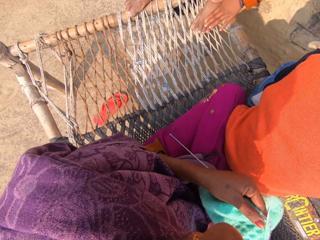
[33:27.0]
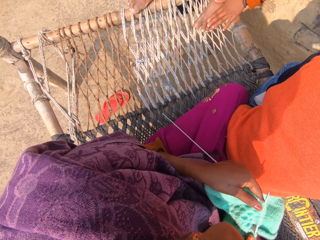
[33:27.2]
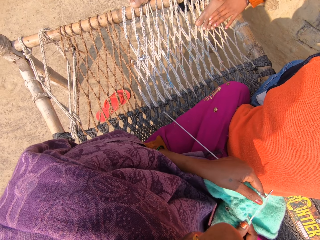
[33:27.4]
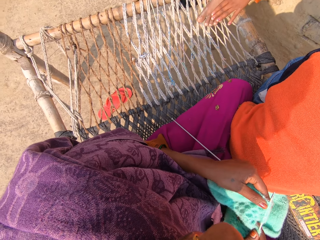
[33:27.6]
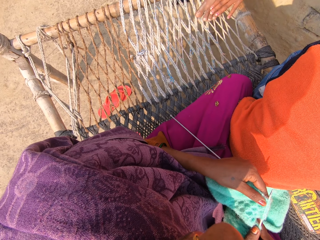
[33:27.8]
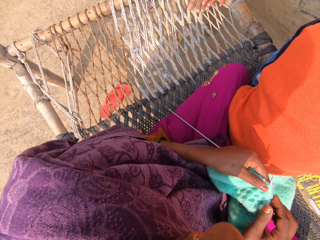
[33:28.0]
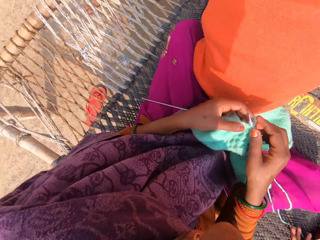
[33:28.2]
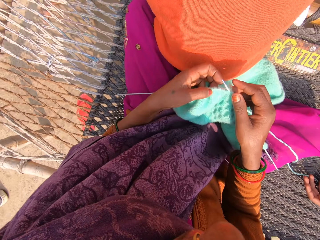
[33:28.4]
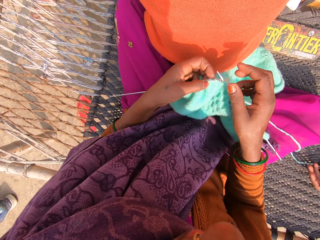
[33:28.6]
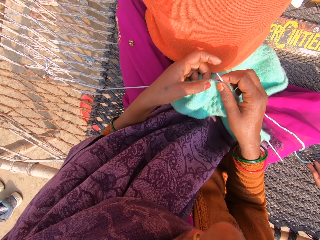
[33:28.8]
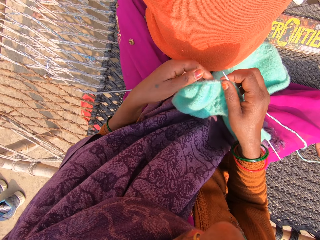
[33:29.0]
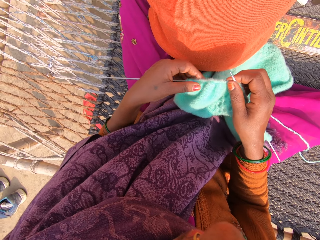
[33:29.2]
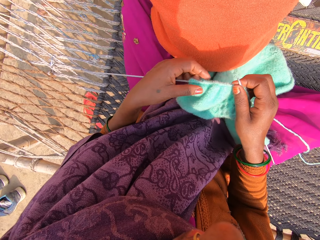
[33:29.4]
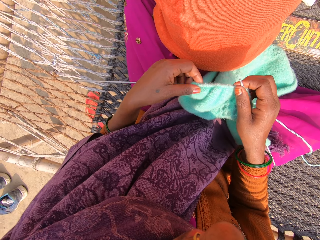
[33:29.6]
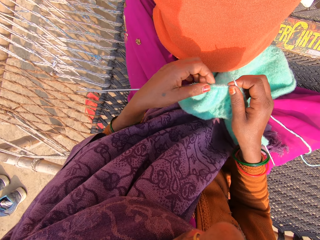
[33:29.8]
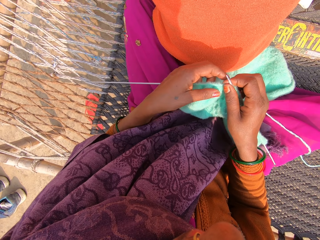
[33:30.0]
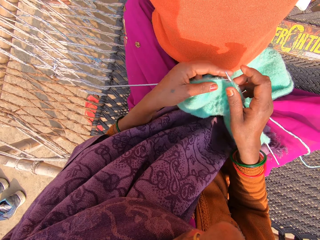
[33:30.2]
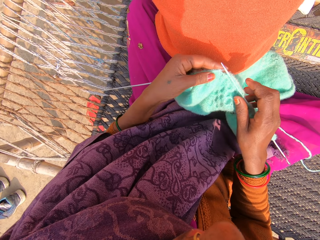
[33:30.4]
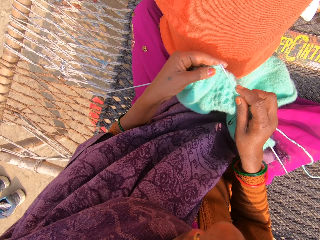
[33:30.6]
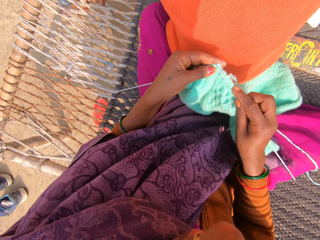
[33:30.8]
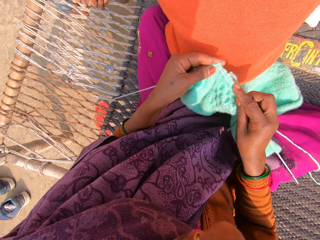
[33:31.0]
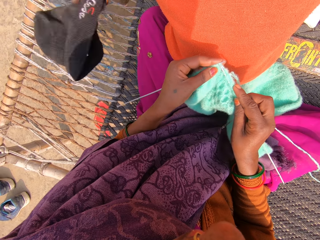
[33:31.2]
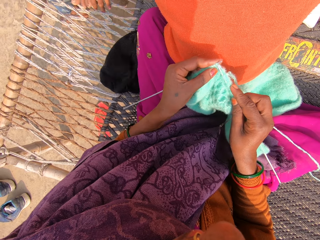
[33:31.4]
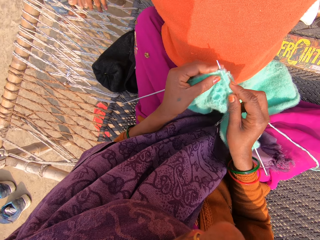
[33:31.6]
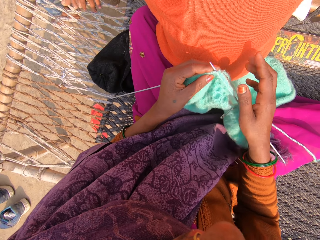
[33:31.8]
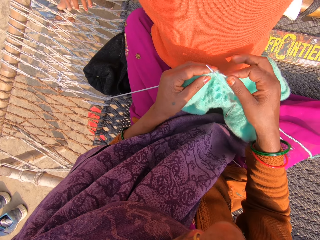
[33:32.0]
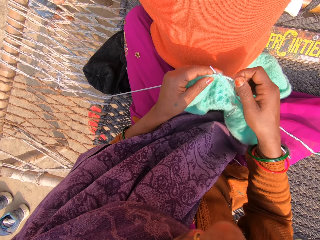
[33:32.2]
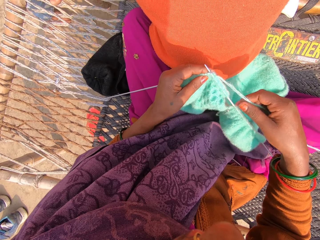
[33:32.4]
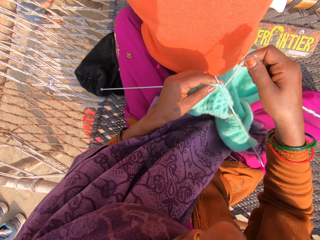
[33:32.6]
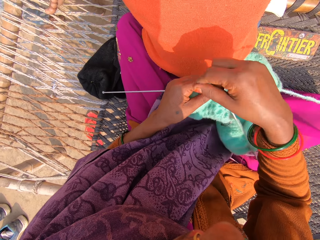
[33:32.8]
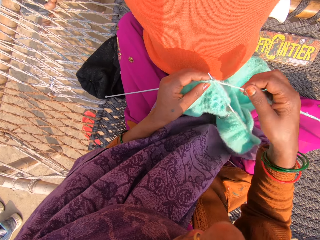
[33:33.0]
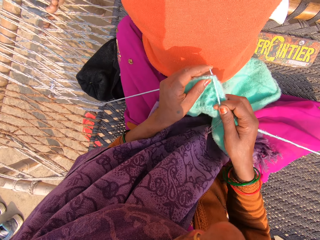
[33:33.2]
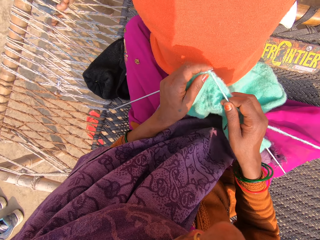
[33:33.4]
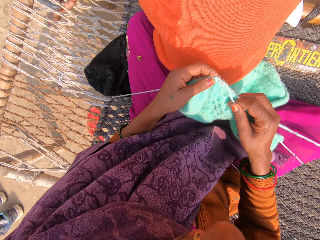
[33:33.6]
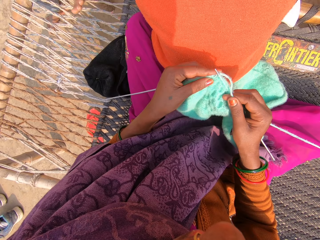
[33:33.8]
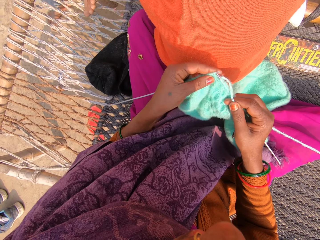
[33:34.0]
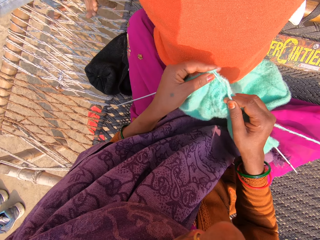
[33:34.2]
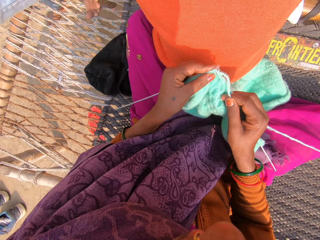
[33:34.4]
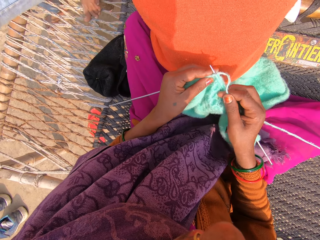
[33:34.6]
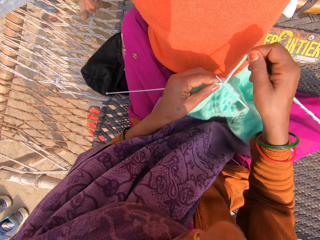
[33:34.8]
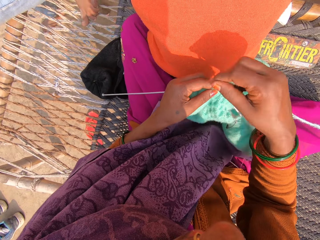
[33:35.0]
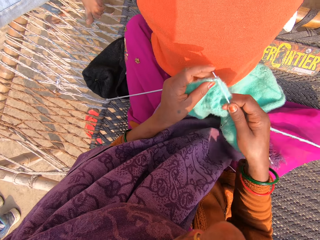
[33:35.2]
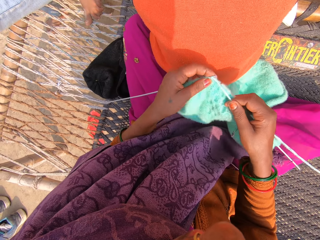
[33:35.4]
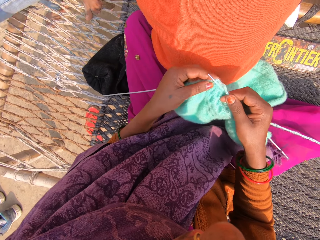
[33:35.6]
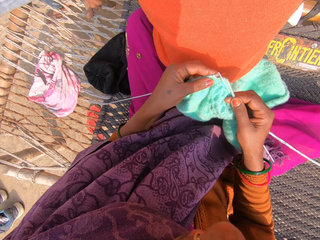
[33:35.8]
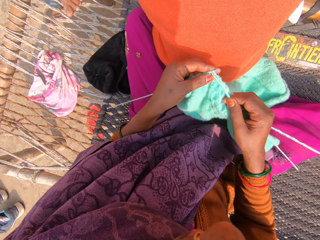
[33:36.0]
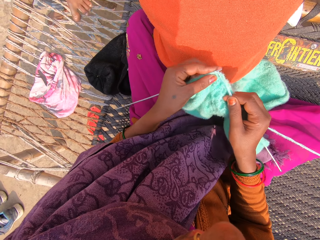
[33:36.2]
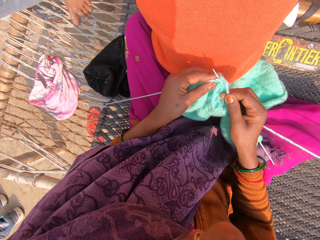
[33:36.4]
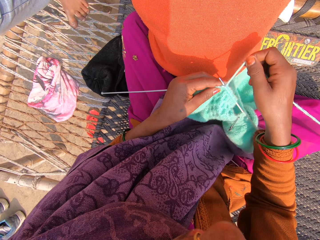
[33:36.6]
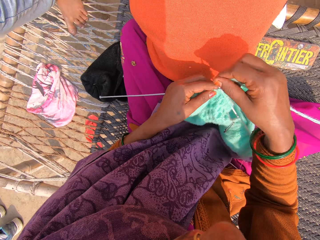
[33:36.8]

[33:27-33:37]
The camera wearer looks at the sweater. They knit the towel or sweater with the knitting pins and wool. They roll the yarn on the crochet needle. They knit the sweater. They roll the yarn on the crochet needle.

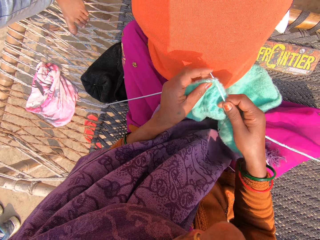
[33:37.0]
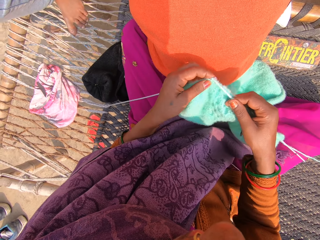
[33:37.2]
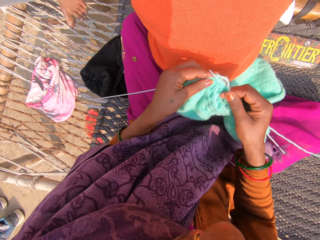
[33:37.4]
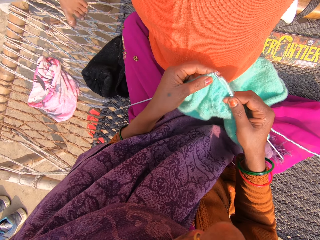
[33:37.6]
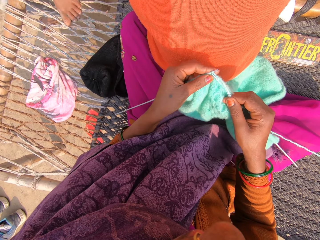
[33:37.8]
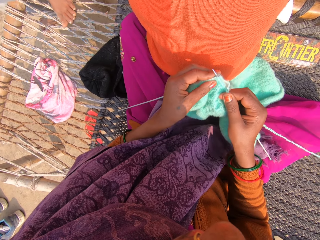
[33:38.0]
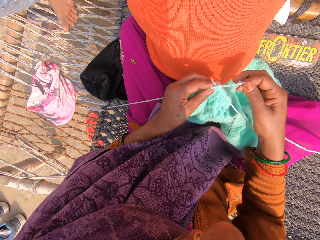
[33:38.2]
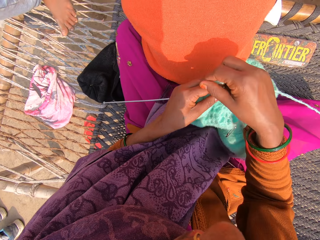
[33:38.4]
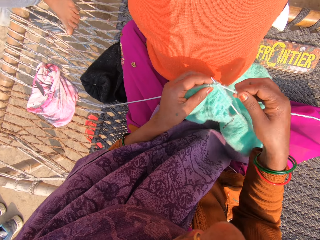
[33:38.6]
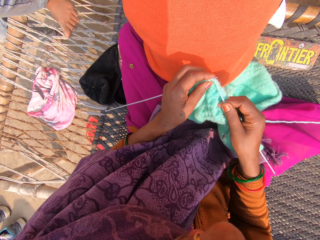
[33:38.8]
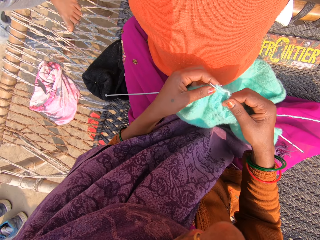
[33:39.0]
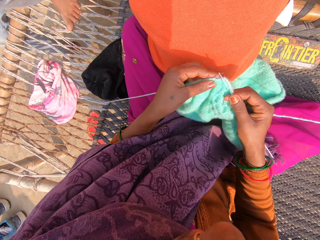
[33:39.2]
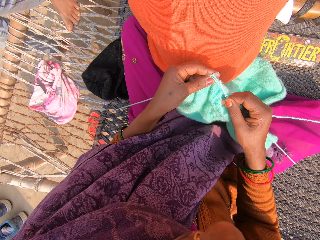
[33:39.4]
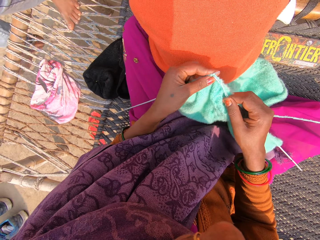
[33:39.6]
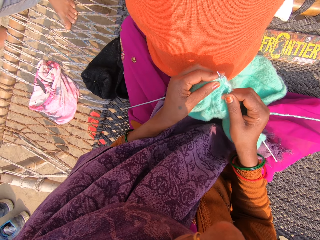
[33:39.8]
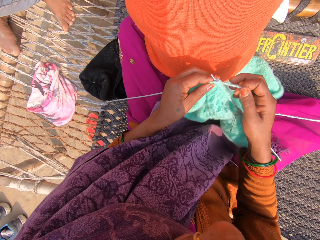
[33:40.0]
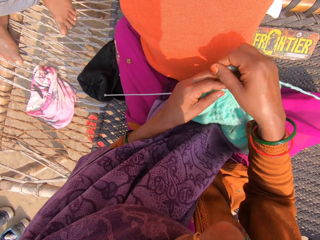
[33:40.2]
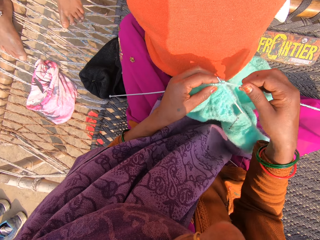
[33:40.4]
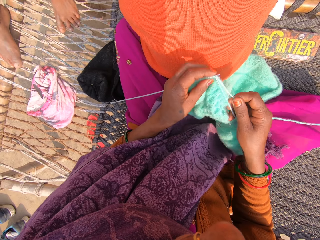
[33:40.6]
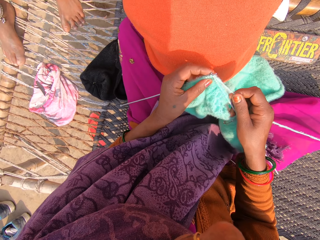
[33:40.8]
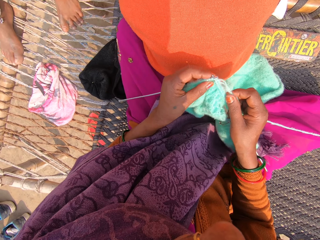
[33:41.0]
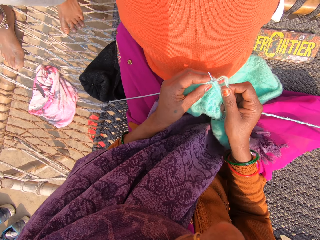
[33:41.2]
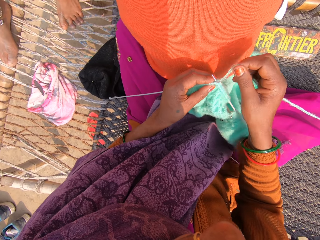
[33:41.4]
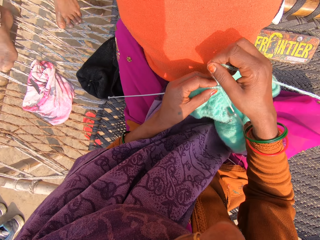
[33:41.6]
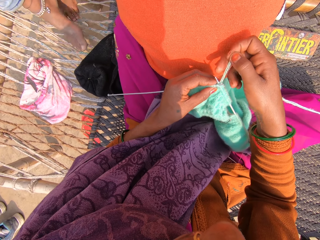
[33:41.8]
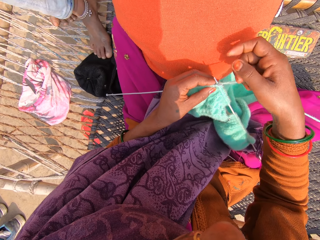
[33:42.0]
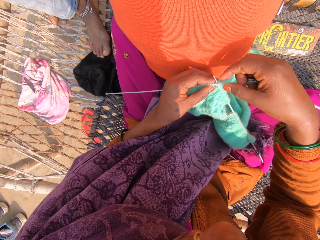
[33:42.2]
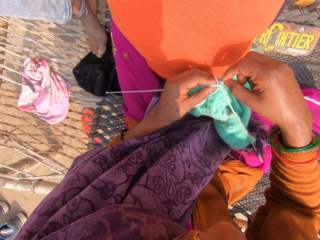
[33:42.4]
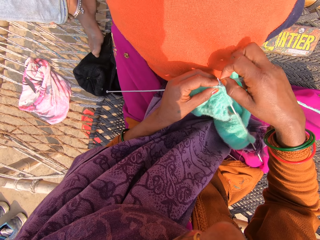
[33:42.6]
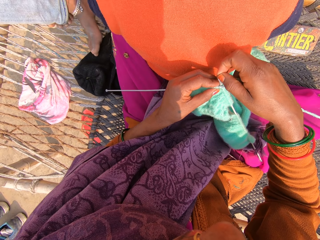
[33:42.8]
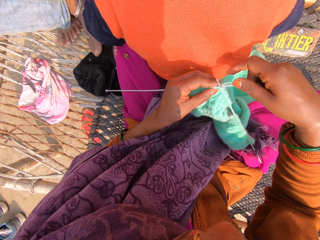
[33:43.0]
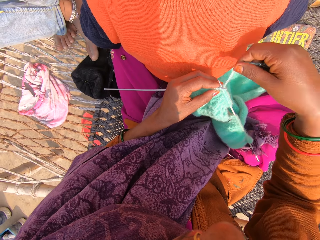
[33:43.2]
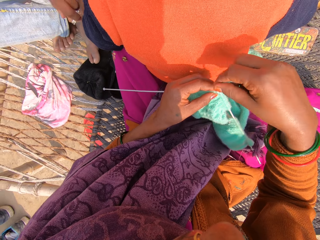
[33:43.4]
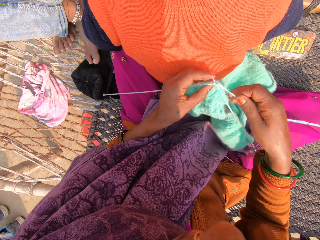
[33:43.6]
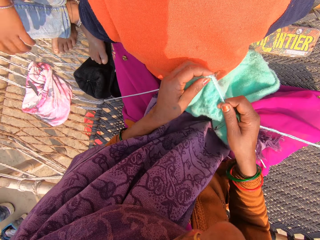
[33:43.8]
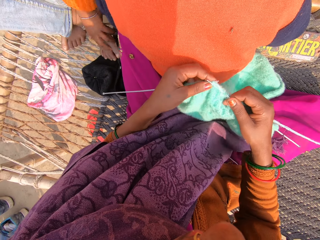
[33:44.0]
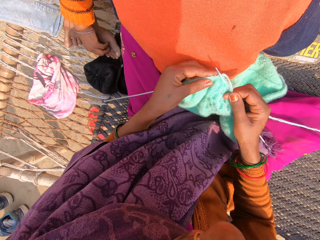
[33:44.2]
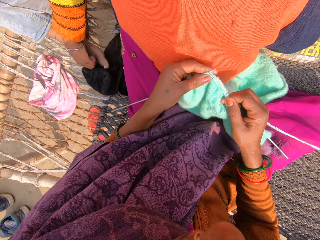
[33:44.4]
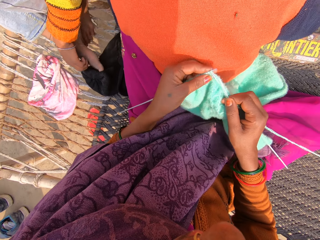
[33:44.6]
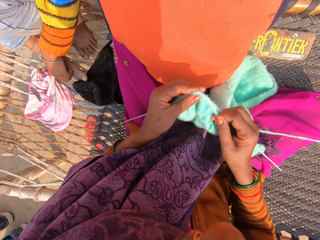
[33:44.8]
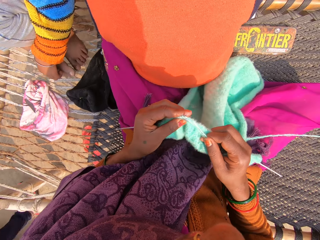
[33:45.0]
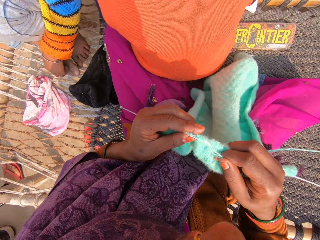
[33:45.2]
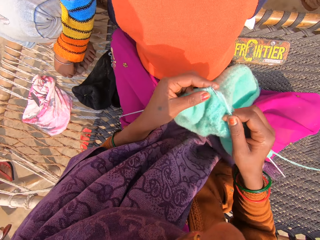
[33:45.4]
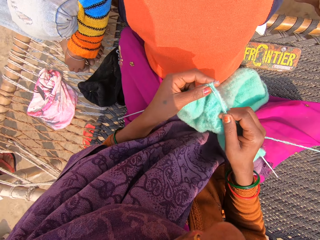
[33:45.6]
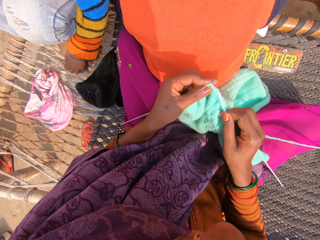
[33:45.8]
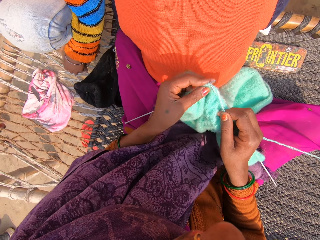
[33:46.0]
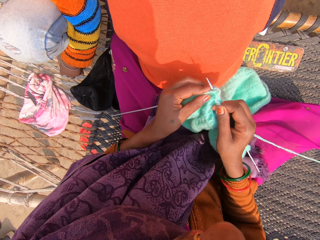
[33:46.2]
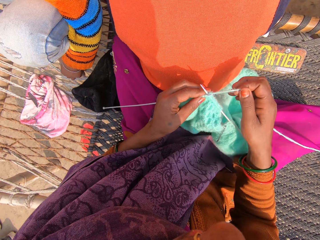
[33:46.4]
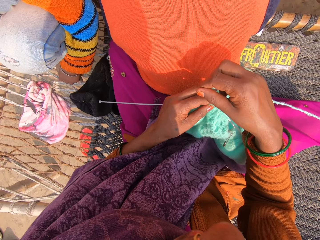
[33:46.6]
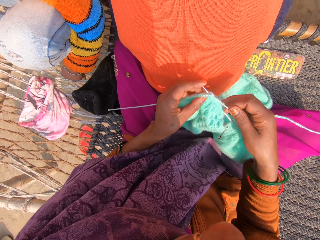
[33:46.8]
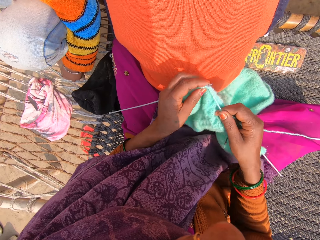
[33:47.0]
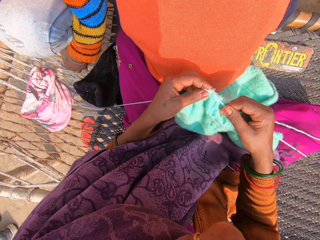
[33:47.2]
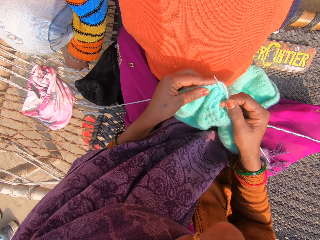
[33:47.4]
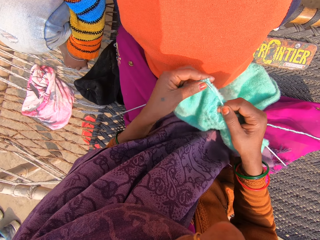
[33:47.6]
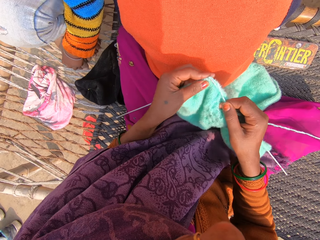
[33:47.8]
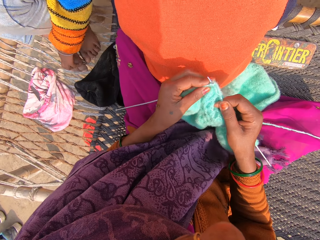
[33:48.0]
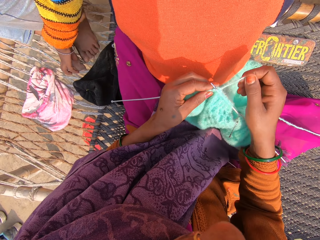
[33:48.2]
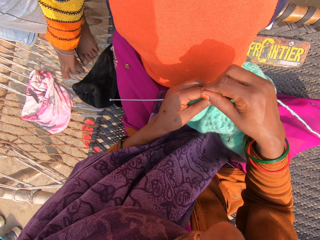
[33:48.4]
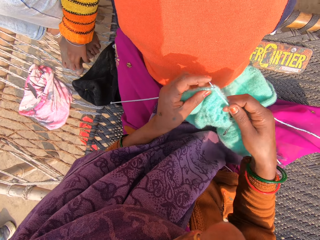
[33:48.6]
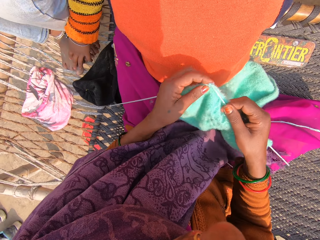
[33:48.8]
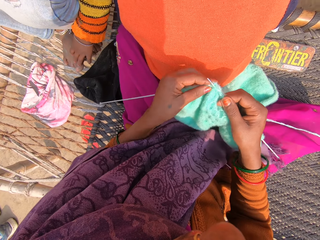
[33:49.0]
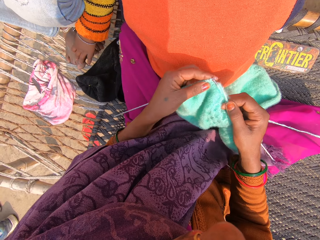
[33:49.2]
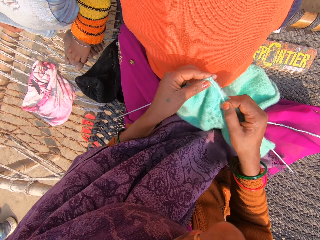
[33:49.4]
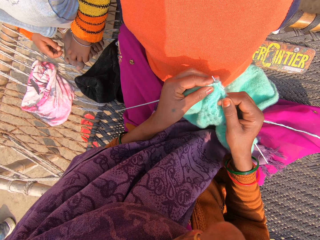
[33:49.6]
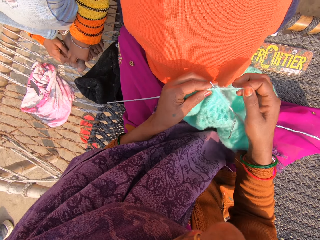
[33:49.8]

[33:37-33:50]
The camera wearer knits the sweater. They roll the yarn on the crochet needle. They knit the sweater. They roll the yarn on the crochet needle. They knit the sweater. They converse. They roll the yarn on the crochet needle.
